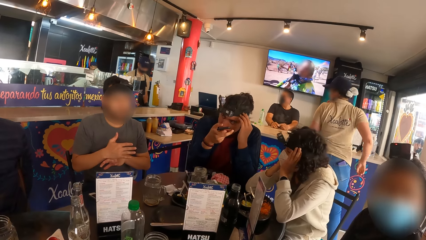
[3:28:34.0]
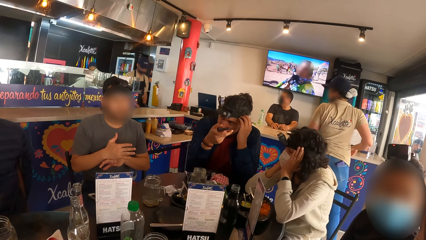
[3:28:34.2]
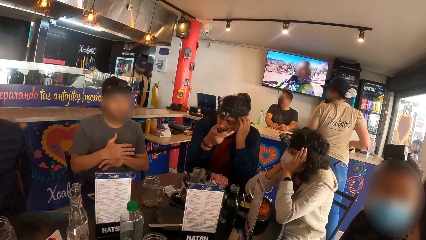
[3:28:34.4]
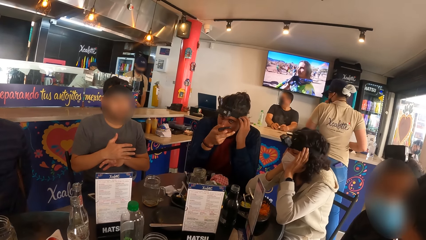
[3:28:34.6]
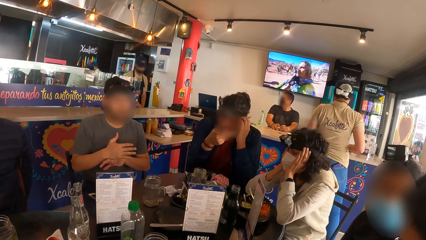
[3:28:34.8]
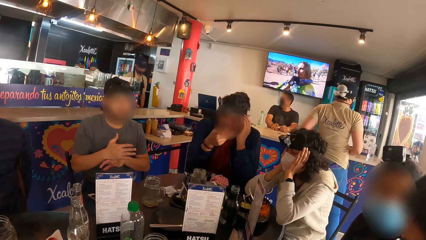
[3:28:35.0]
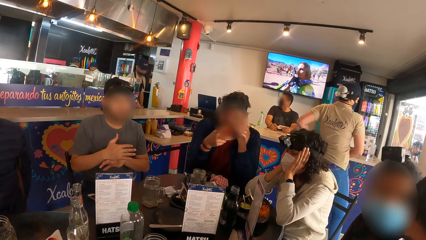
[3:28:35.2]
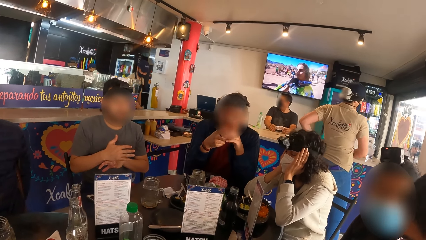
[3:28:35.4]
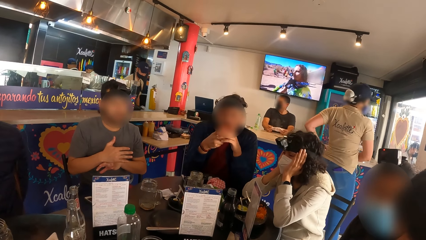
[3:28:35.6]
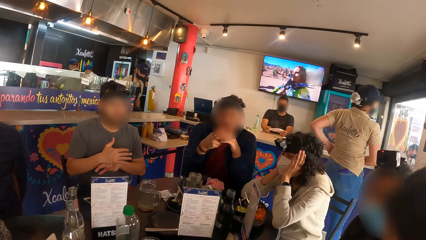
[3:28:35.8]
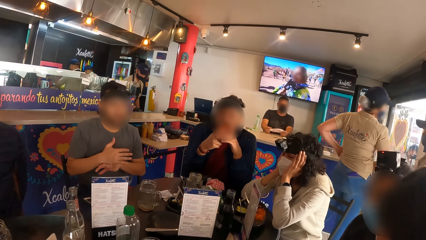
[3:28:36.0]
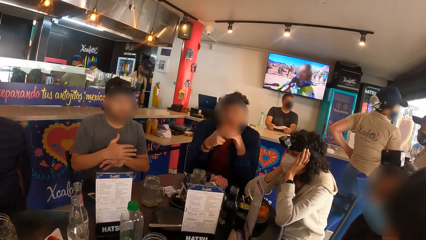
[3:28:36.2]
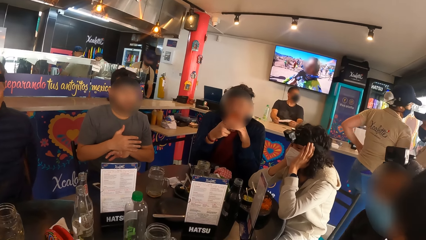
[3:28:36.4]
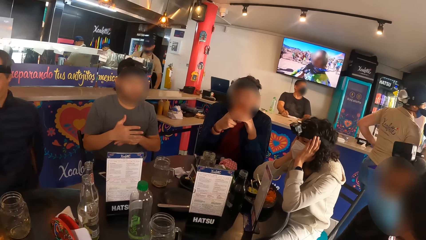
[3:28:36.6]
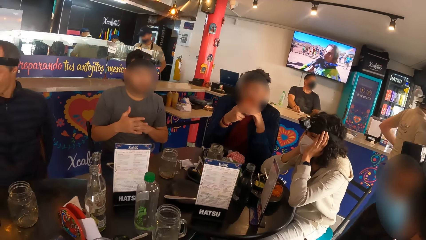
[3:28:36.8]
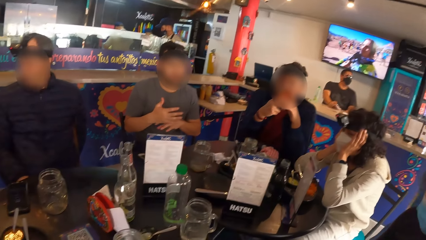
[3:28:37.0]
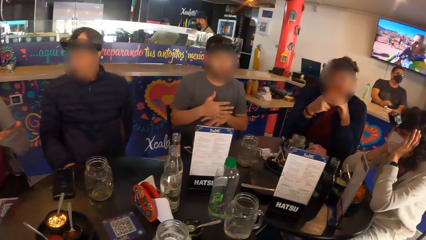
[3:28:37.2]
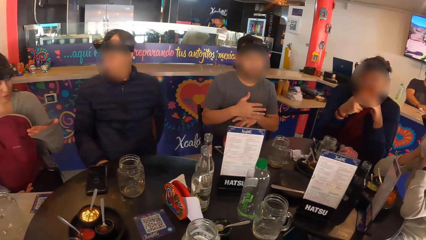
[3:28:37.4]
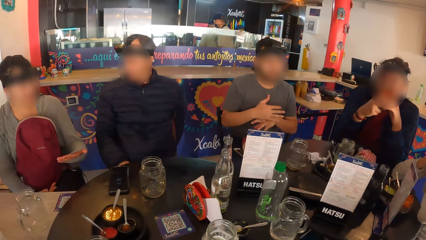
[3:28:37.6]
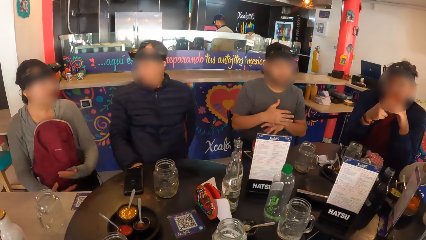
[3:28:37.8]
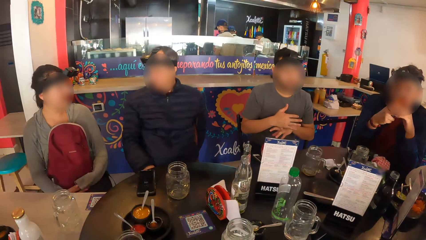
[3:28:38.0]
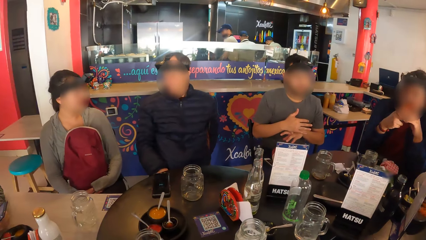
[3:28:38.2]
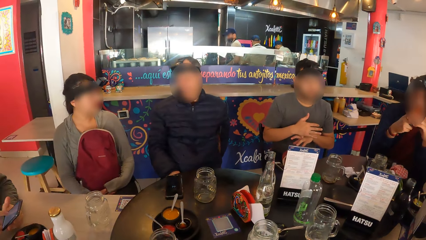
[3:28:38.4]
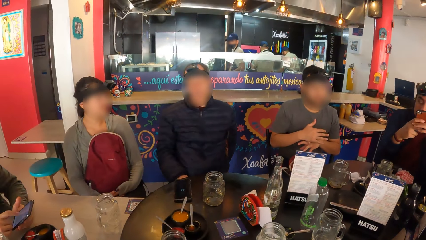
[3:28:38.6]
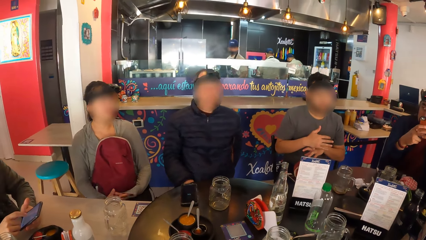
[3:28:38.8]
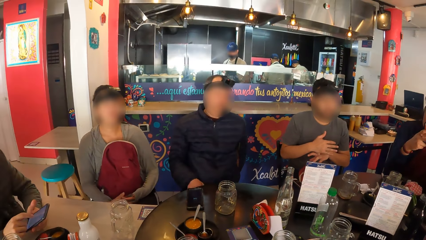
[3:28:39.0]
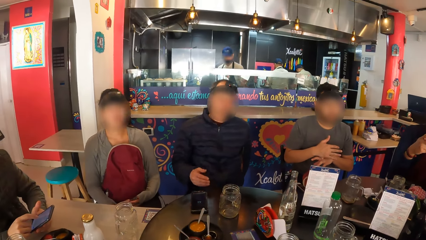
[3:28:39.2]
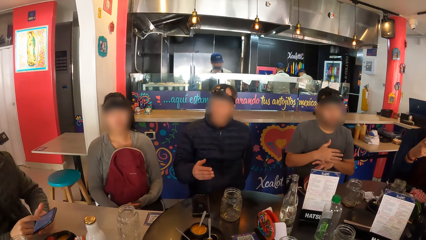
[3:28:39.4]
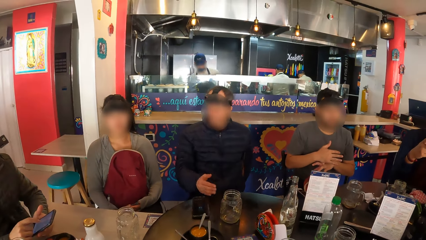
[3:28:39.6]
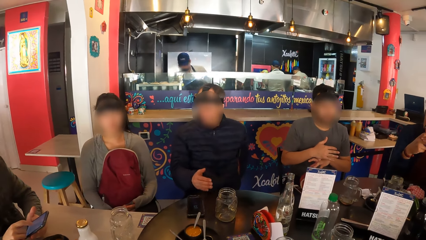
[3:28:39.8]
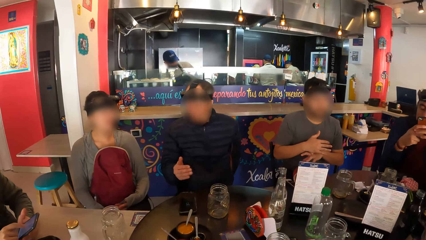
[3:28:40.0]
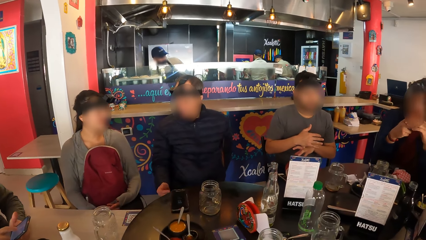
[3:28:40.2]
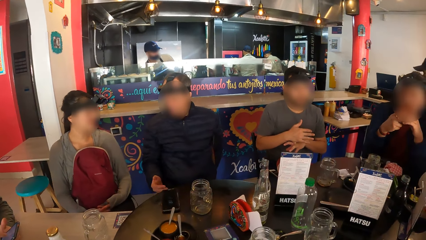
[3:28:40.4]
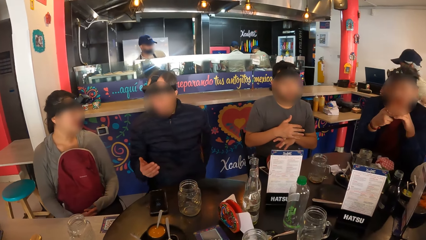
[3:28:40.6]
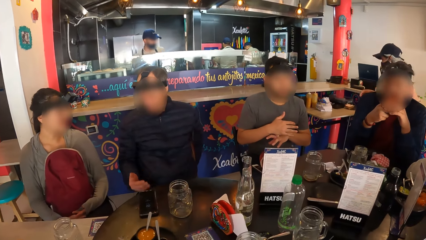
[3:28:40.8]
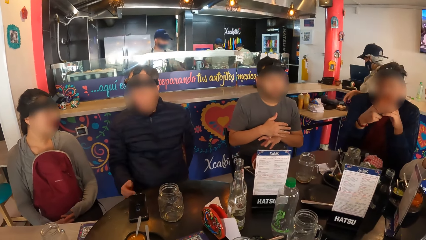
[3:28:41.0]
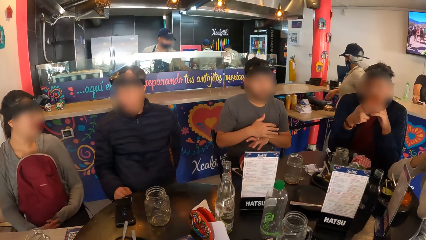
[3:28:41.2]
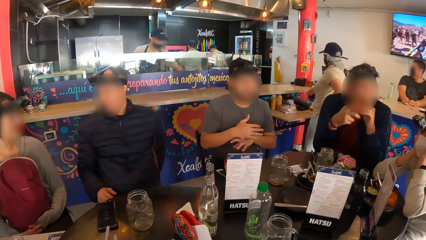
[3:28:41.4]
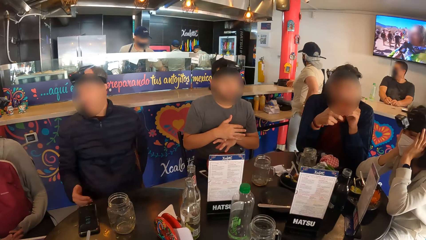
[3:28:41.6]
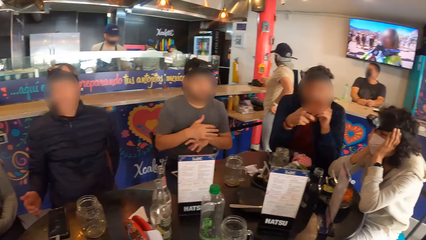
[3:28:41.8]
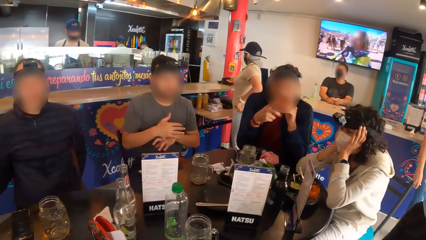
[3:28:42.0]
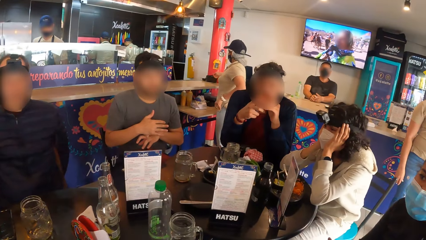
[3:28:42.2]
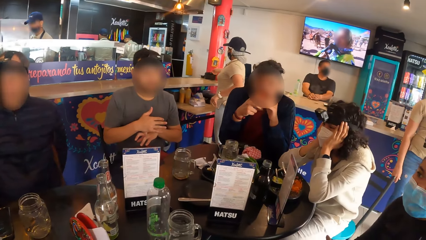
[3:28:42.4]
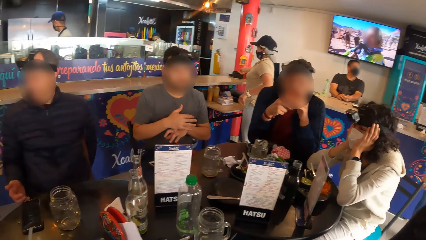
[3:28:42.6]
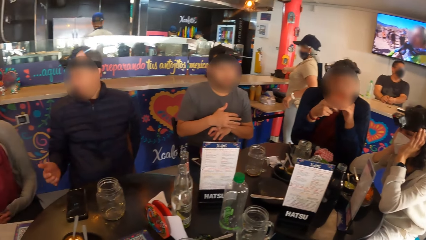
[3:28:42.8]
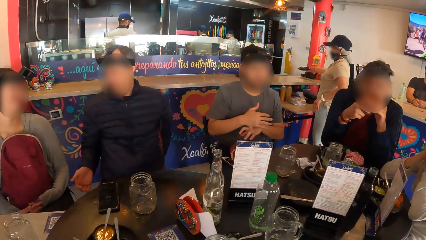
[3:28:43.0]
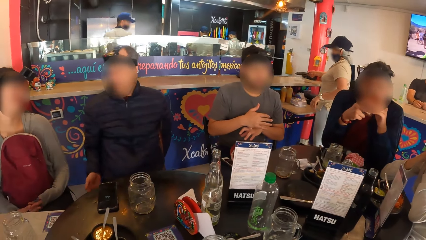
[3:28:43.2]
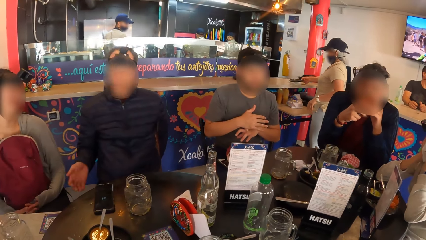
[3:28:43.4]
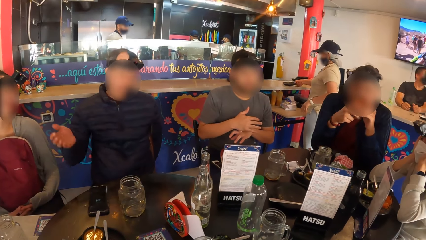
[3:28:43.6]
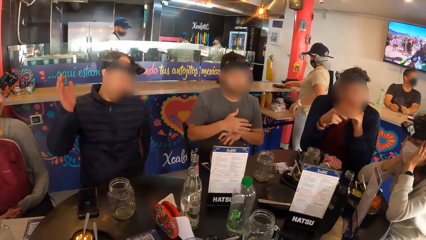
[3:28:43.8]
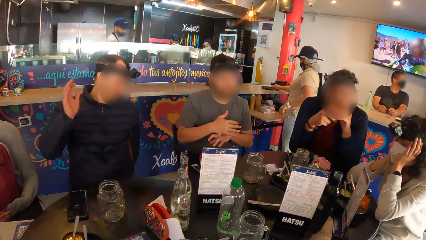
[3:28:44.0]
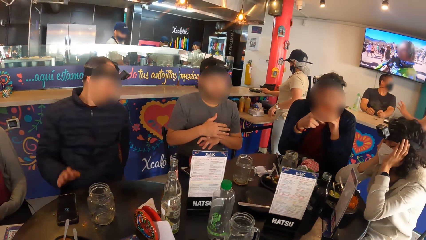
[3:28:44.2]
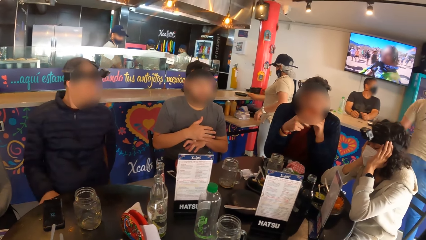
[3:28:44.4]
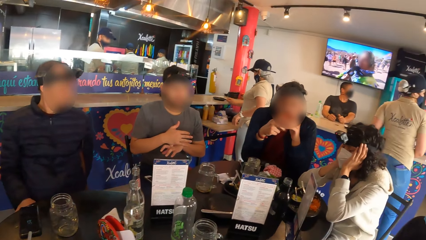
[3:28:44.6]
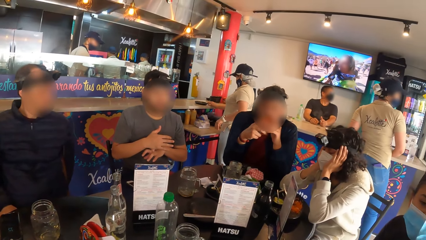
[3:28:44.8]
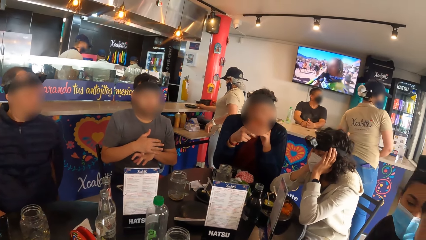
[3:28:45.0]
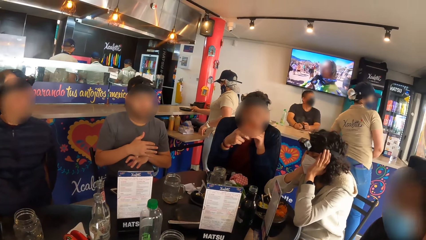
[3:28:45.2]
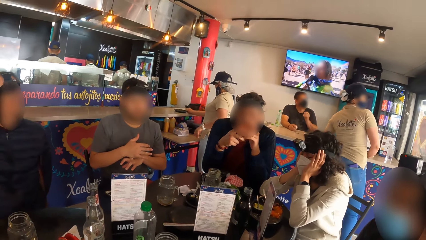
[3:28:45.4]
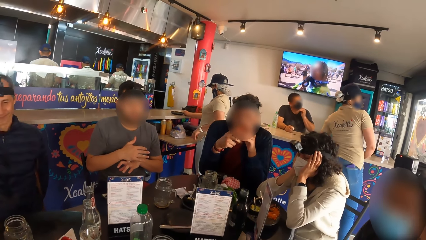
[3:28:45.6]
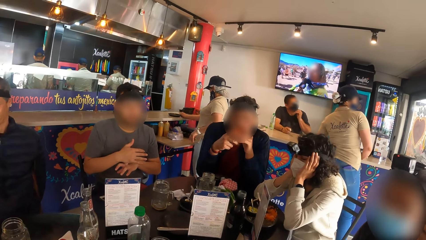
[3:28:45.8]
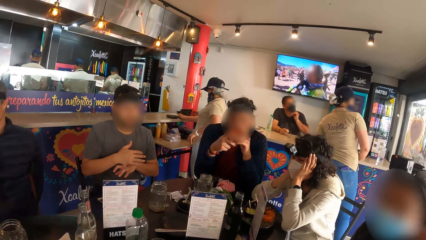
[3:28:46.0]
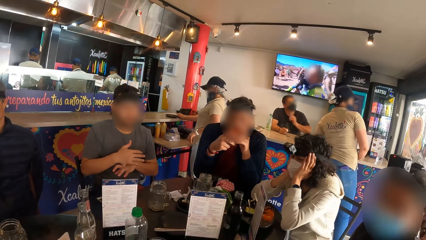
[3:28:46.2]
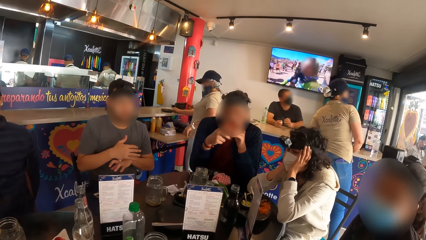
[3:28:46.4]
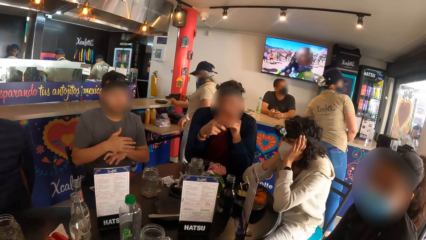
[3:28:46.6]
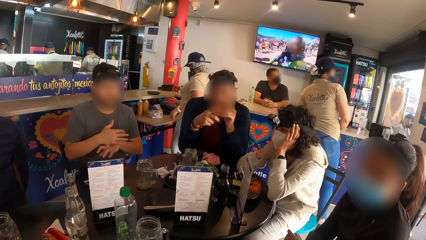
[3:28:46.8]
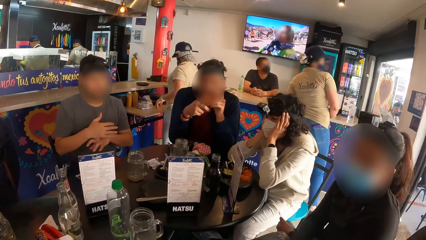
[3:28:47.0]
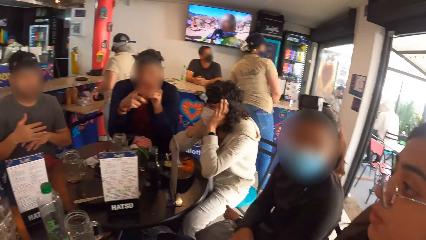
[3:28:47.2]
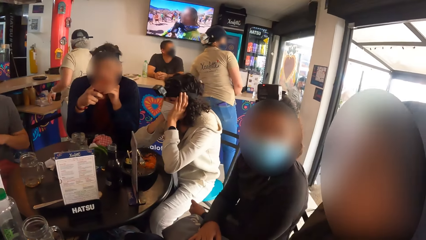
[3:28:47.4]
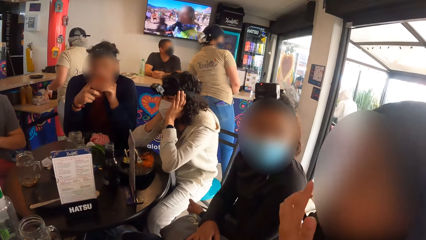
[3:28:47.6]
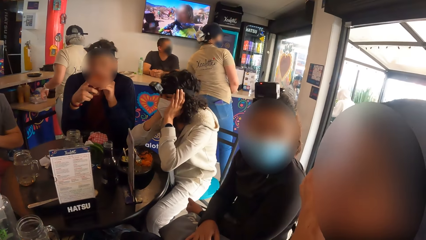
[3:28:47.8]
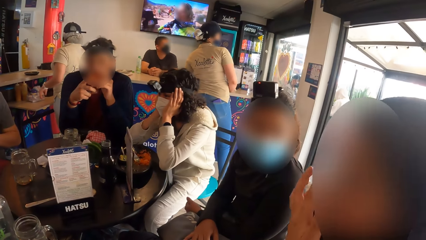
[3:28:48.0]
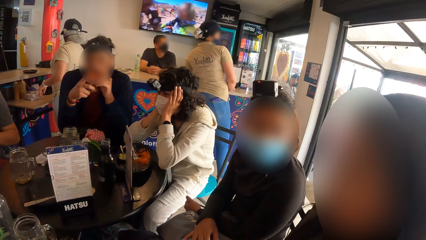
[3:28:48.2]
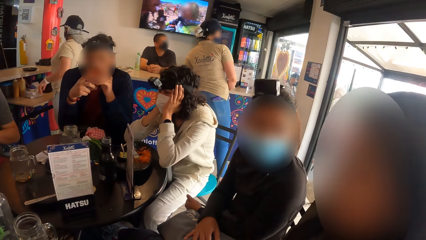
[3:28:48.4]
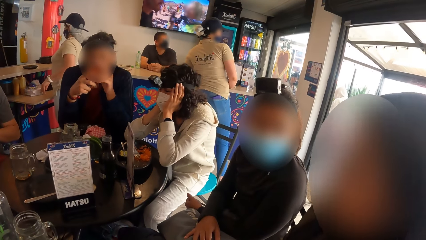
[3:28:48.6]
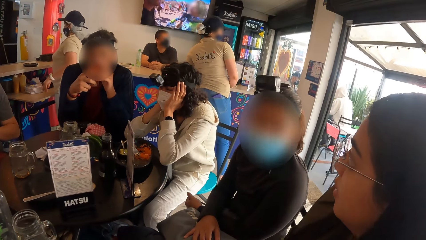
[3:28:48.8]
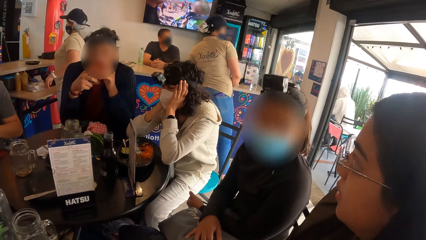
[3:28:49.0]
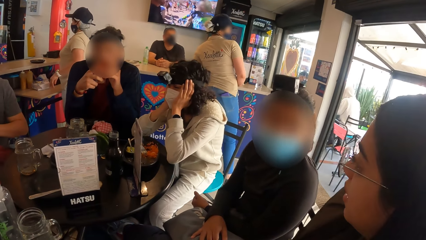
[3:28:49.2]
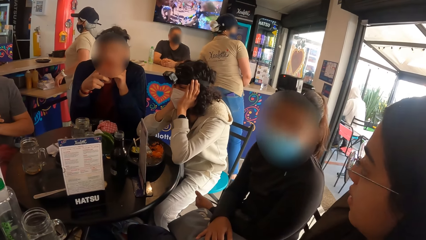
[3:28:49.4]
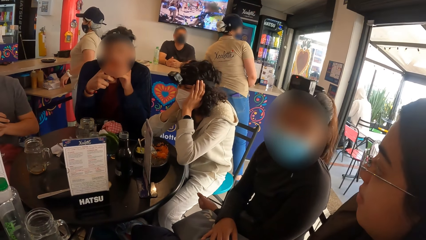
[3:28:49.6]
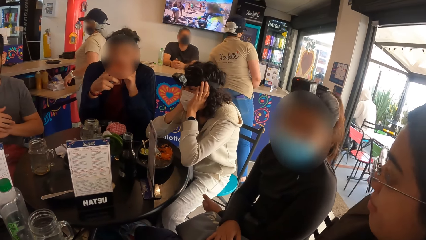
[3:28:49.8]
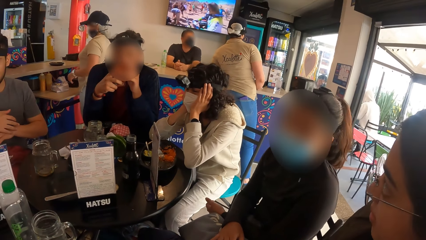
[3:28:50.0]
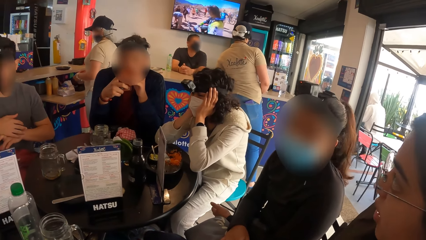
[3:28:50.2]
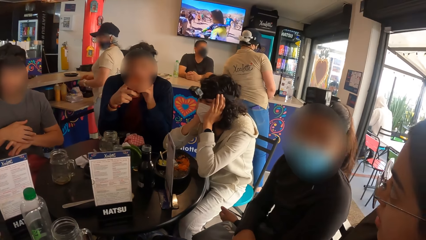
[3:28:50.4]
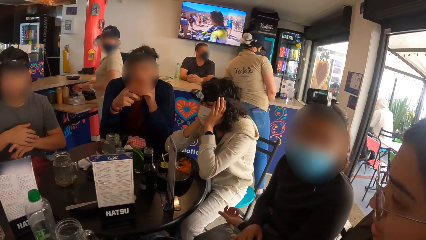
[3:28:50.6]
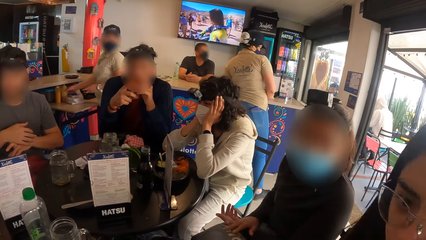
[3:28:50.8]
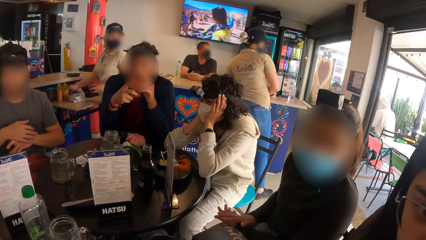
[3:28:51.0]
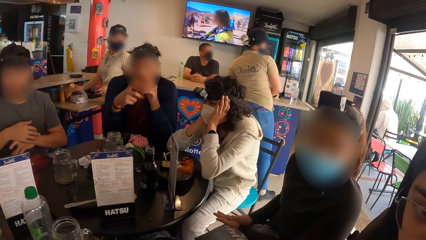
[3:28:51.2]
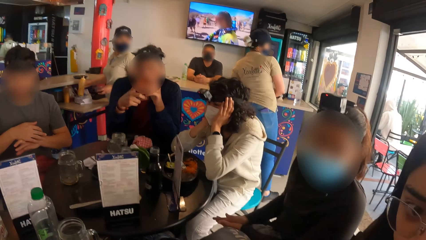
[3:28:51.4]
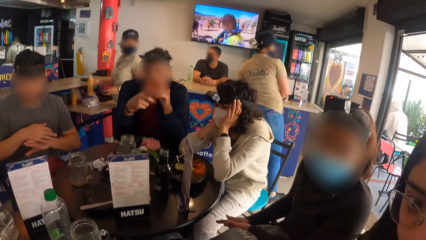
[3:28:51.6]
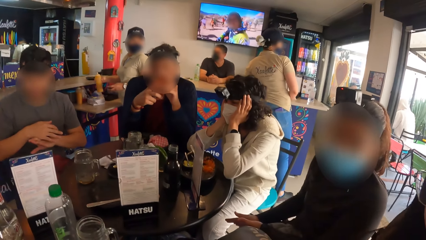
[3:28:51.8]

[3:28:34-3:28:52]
A man and a woman interact with each other. The camera wearer looks at a lady. Another woman interacts with a third woman.
